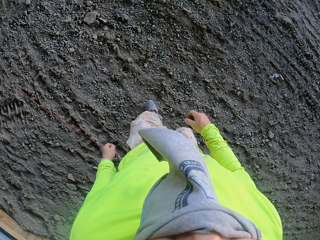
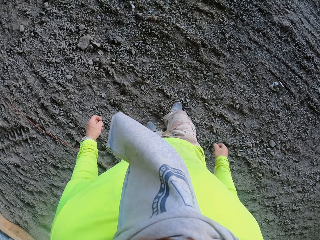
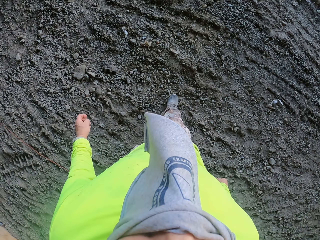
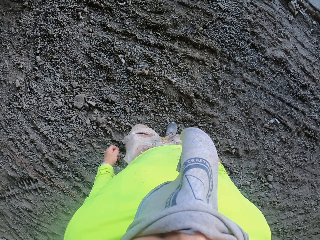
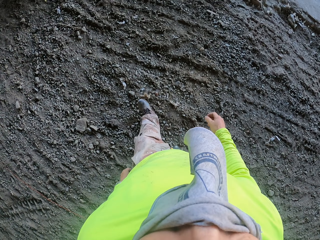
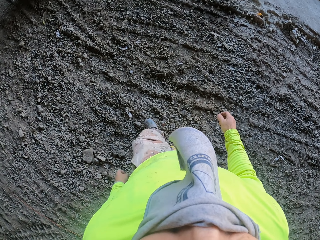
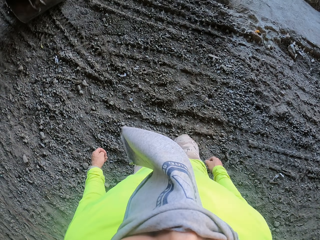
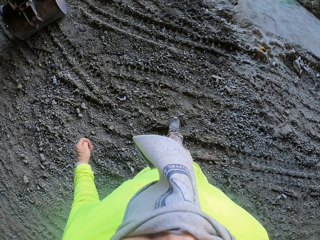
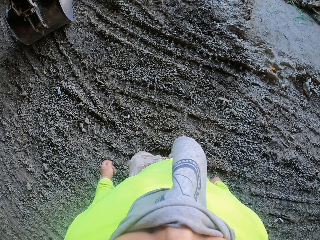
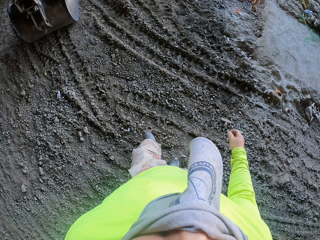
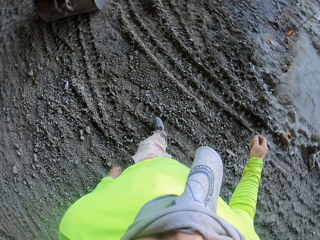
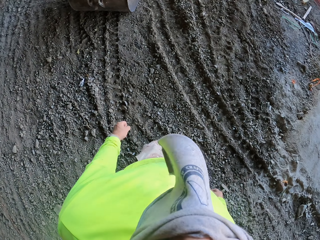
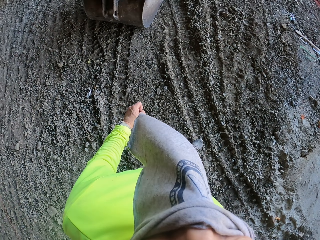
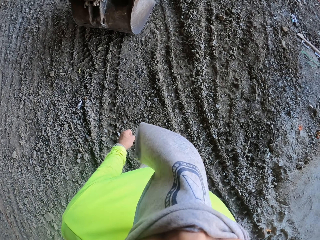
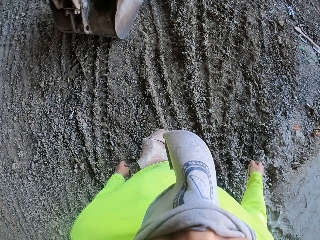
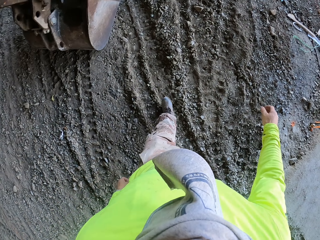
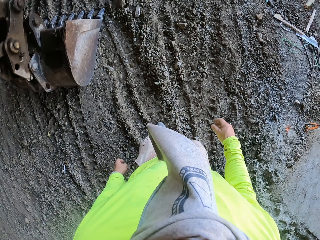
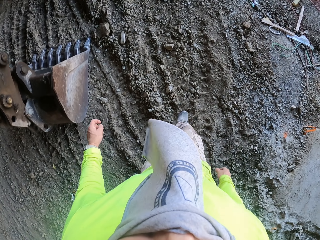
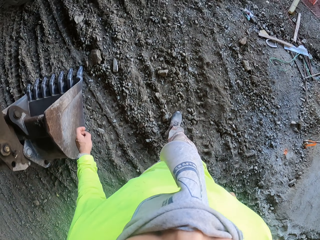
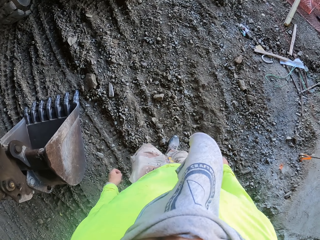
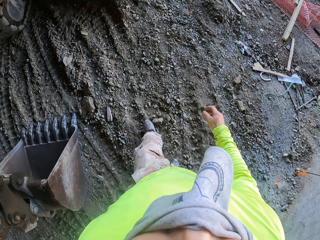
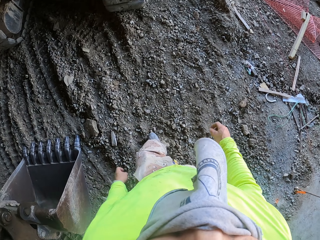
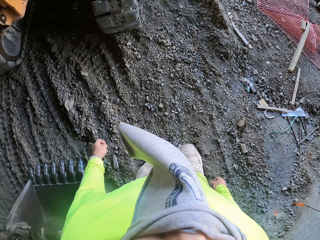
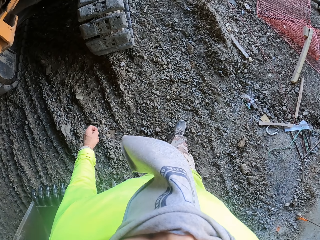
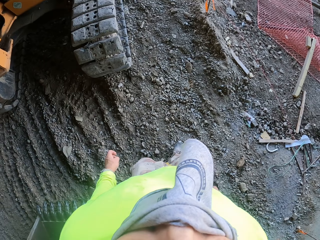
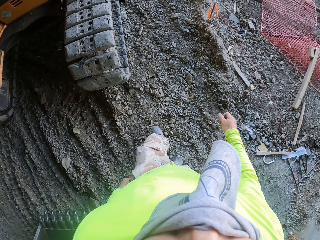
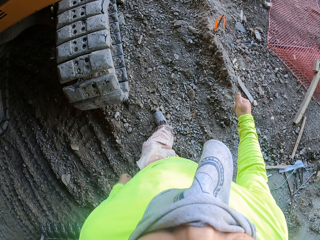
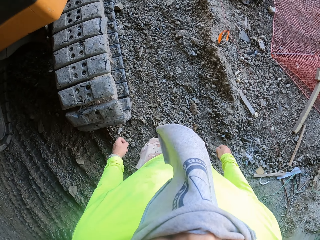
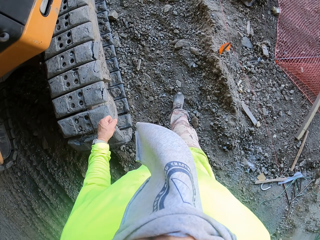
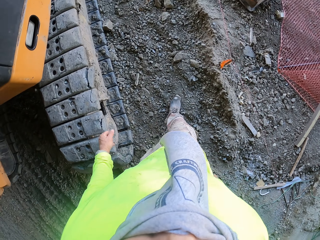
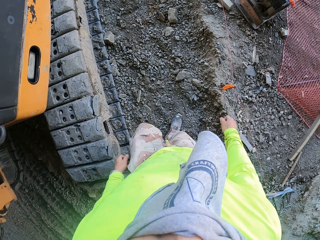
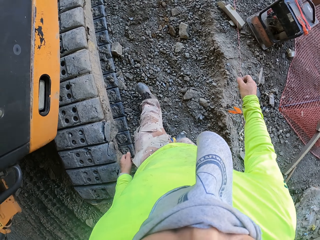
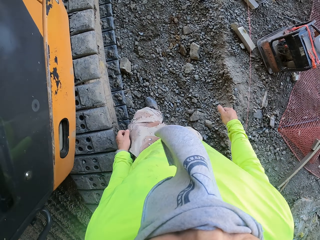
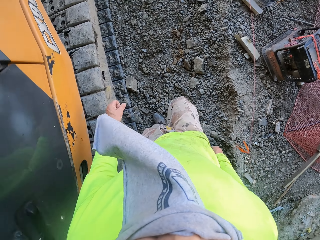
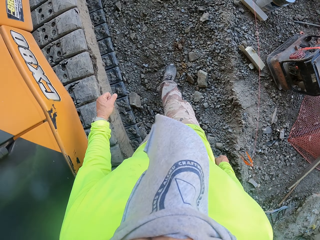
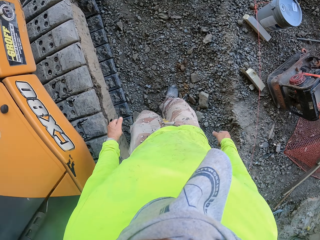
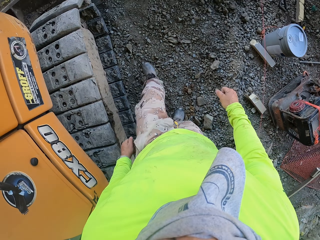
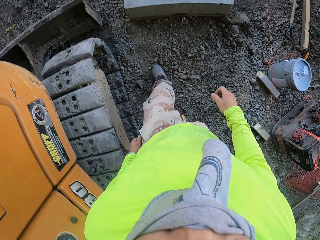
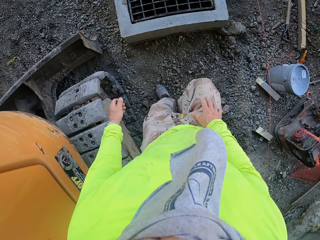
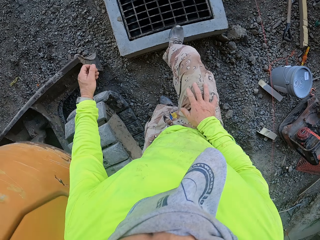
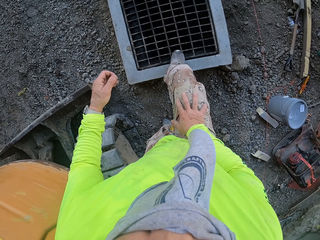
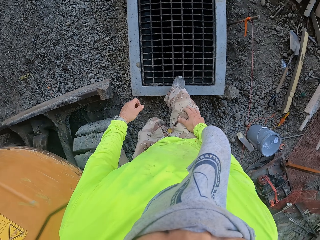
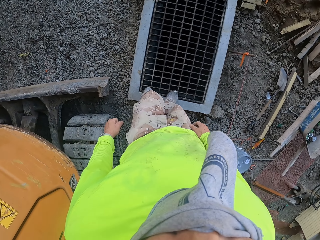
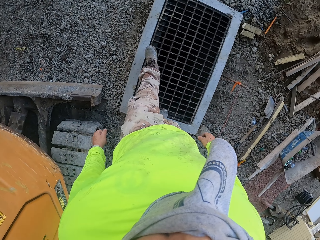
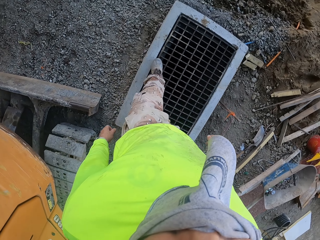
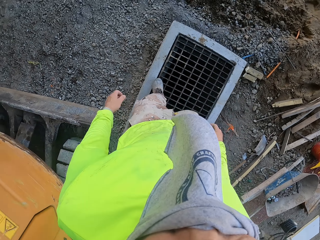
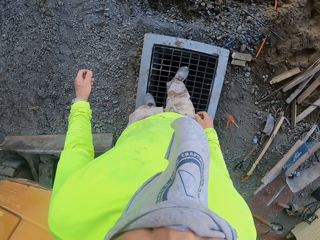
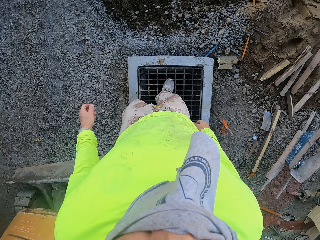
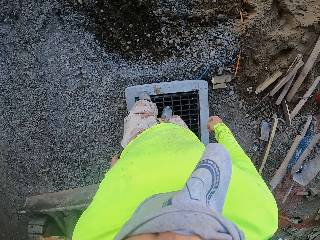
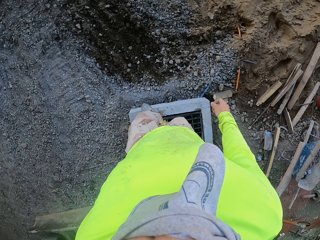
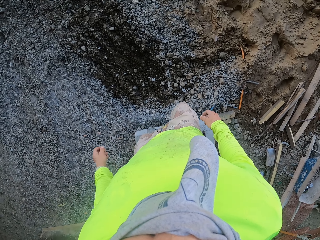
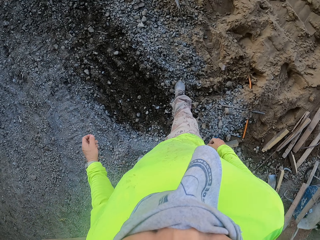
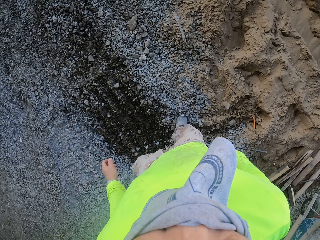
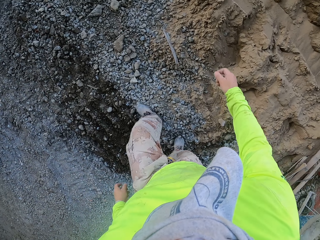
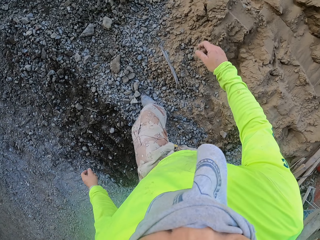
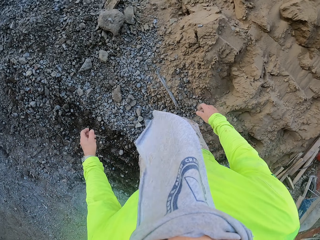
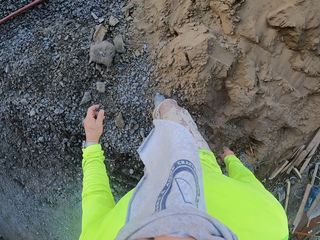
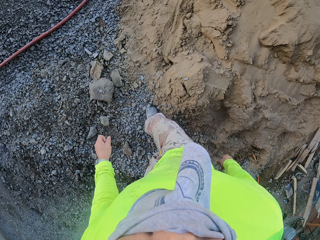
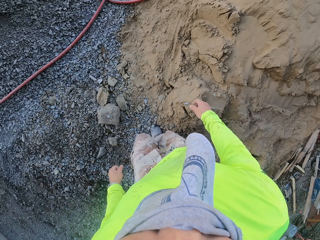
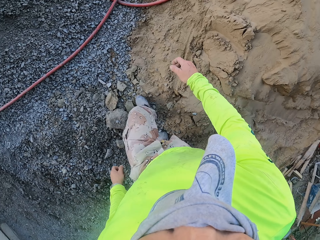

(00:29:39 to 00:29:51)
The camera wearer walks in the soil.

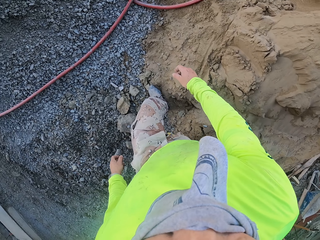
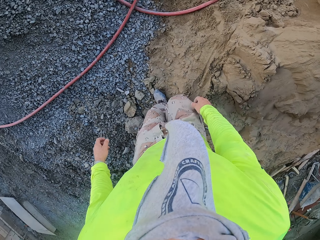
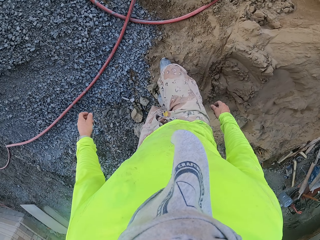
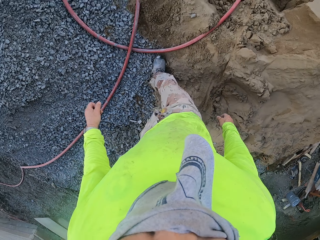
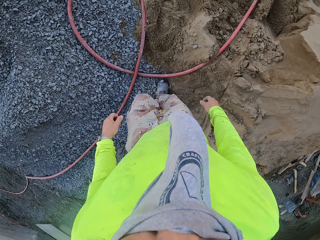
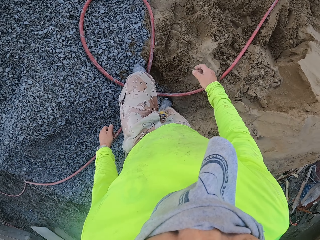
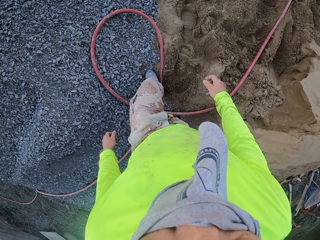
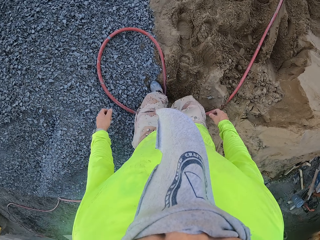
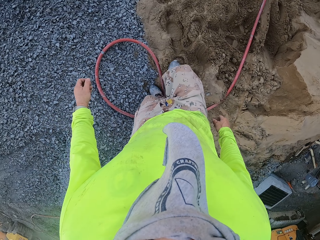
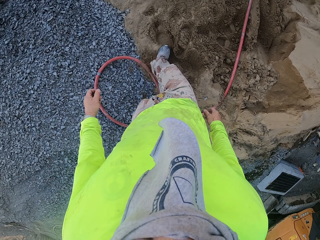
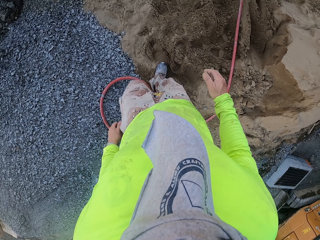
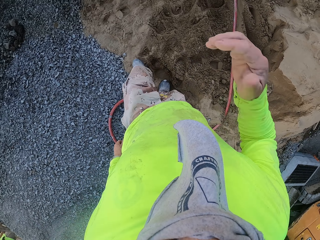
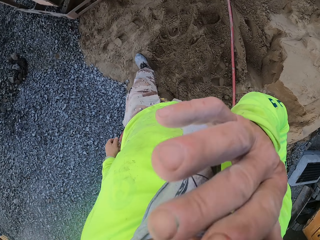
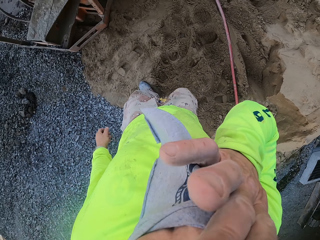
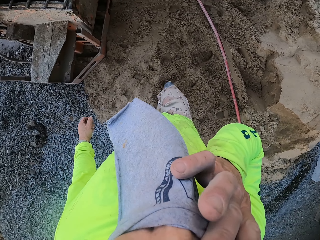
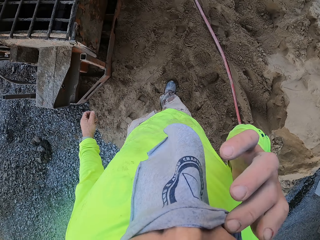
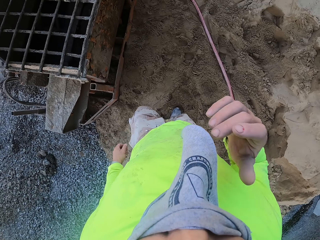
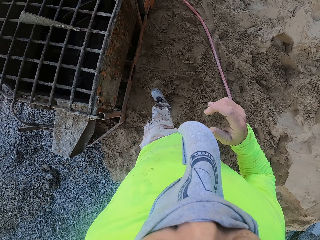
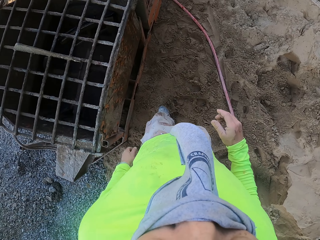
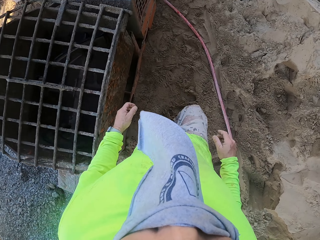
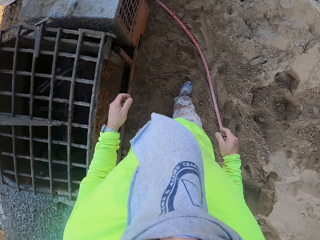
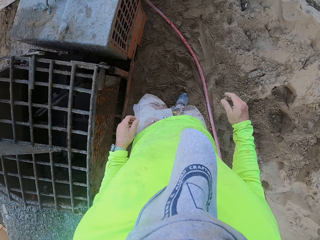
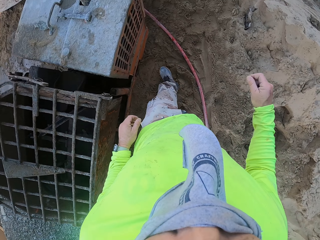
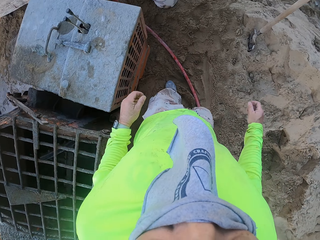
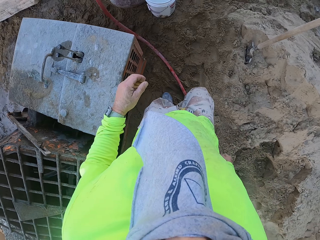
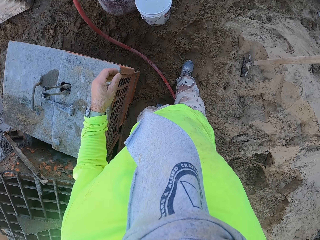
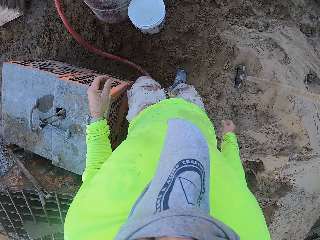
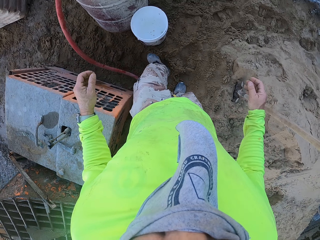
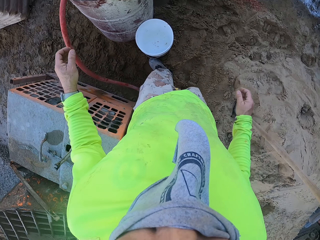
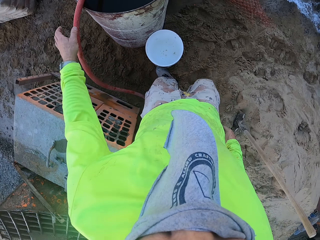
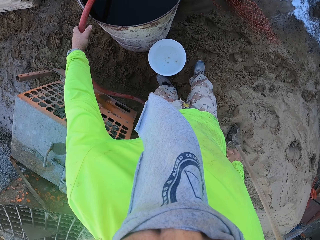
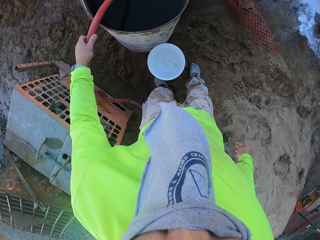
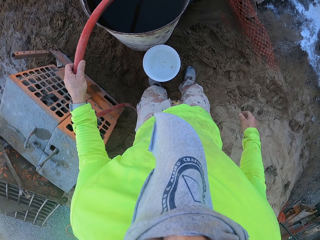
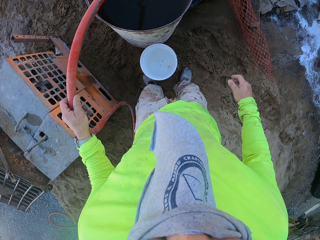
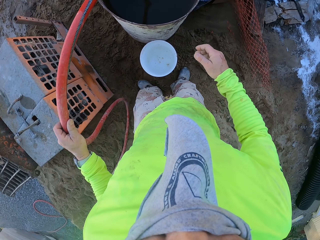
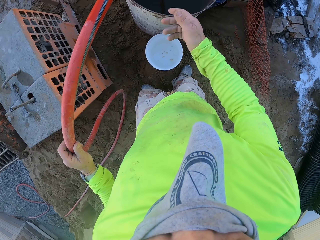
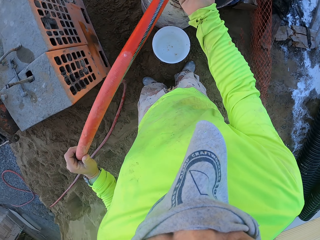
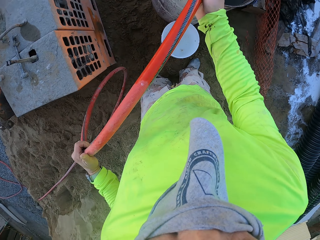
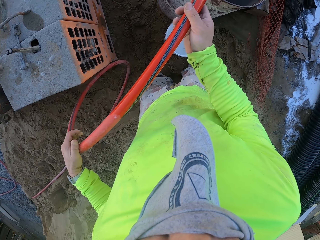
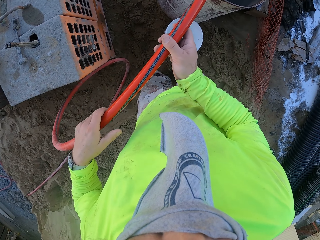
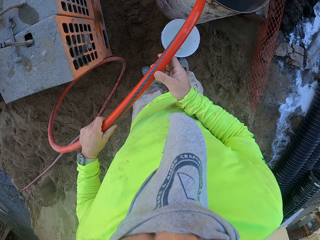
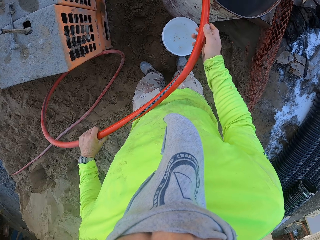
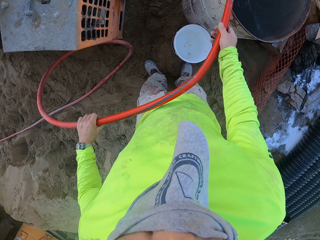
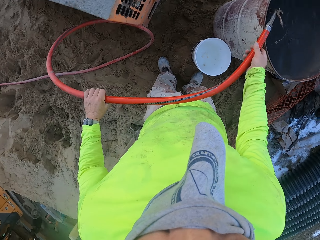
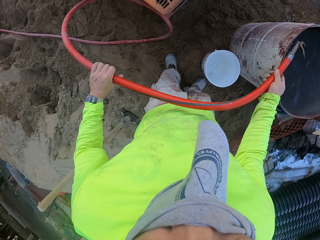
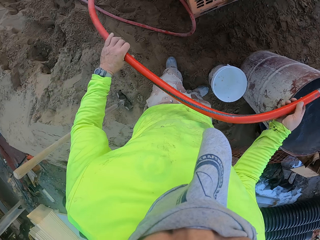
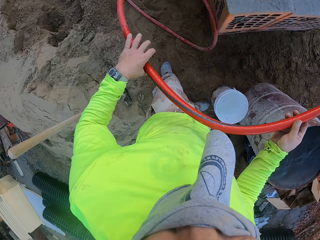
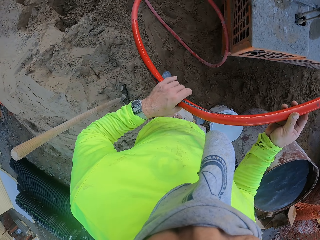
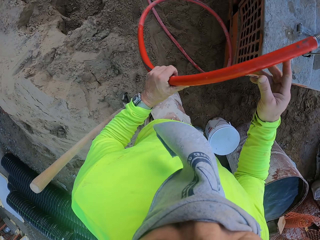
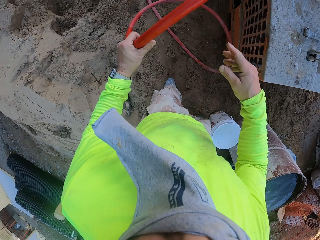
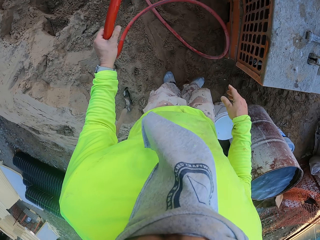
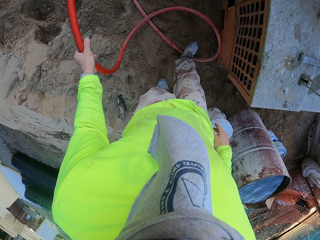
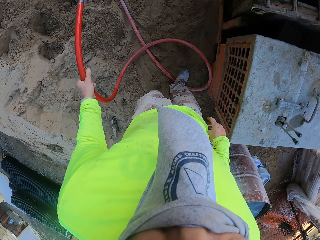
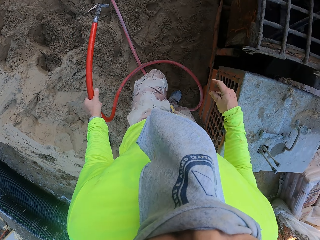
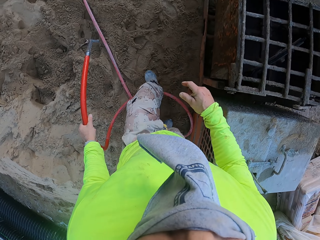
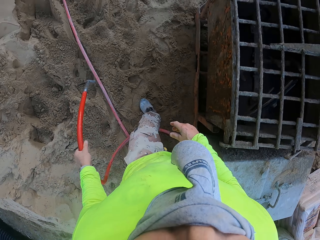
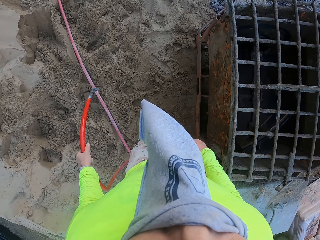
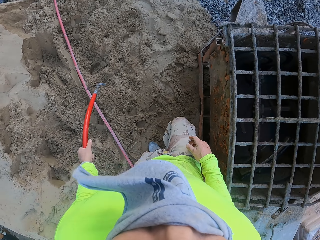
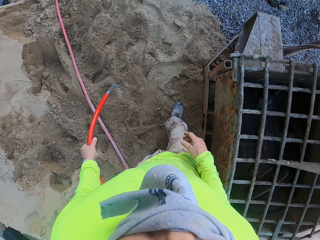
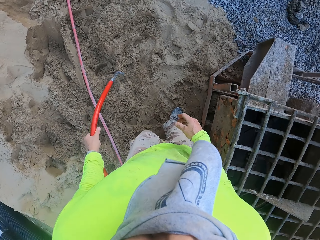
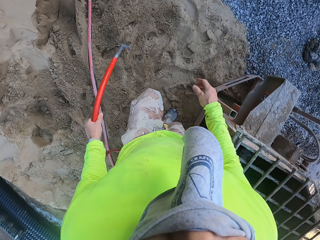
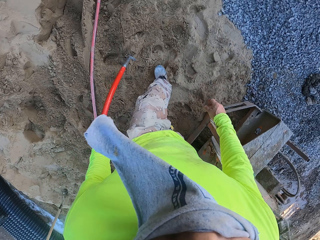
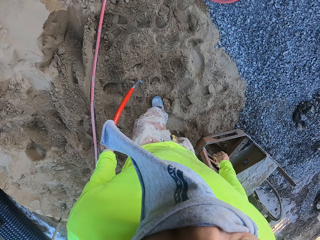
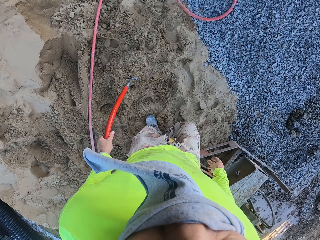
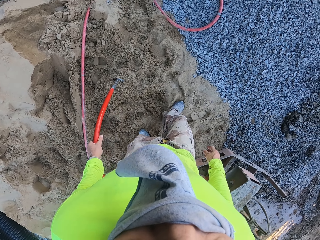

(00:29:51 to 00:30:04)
The camera wearer takes the pipe in the water.
